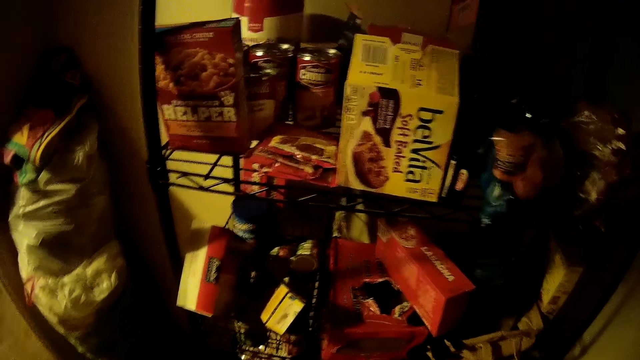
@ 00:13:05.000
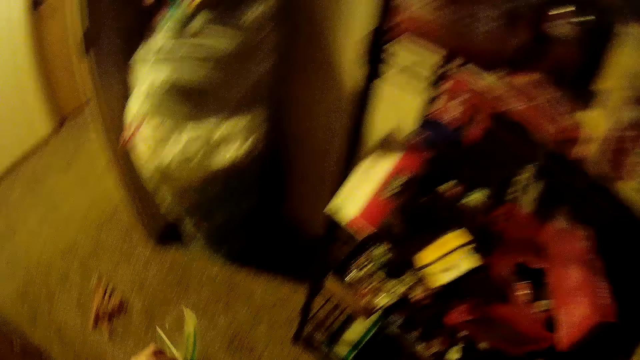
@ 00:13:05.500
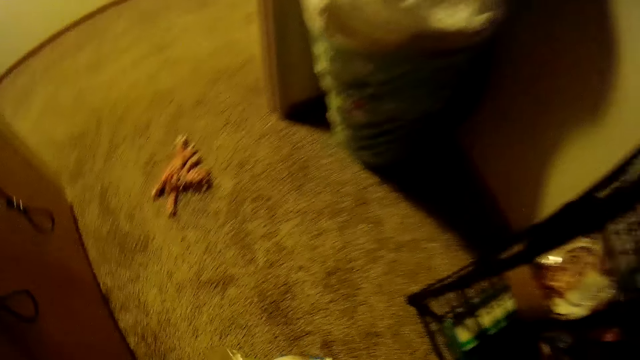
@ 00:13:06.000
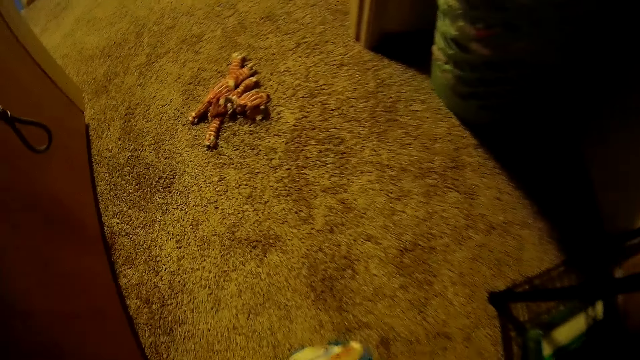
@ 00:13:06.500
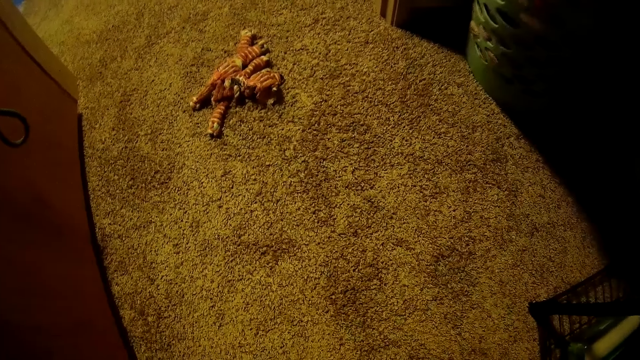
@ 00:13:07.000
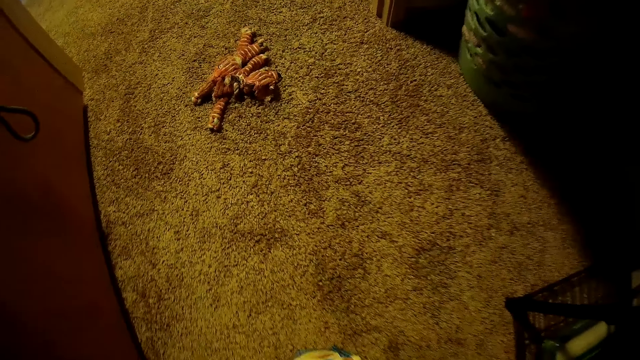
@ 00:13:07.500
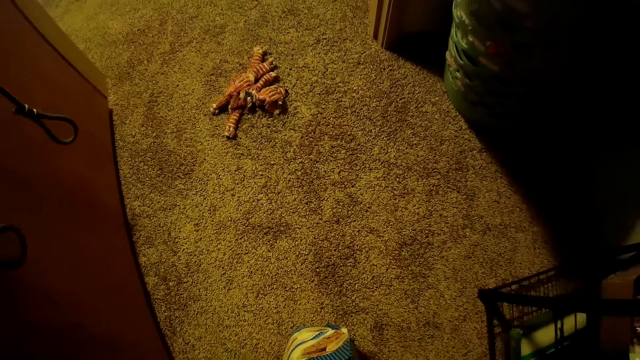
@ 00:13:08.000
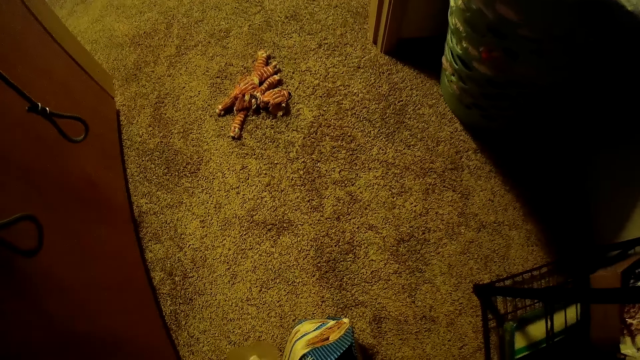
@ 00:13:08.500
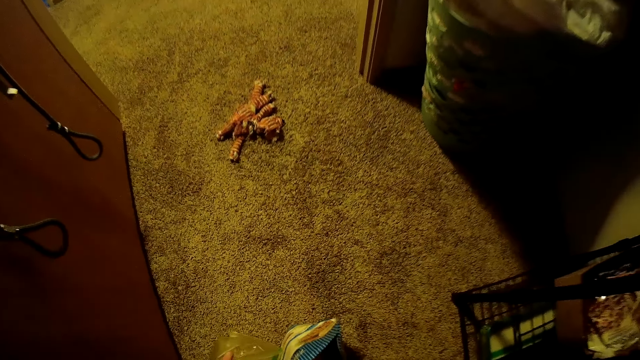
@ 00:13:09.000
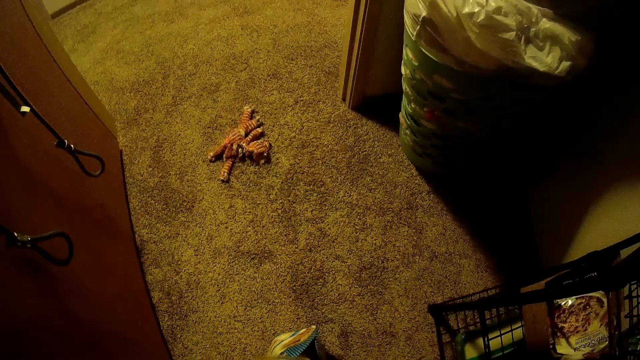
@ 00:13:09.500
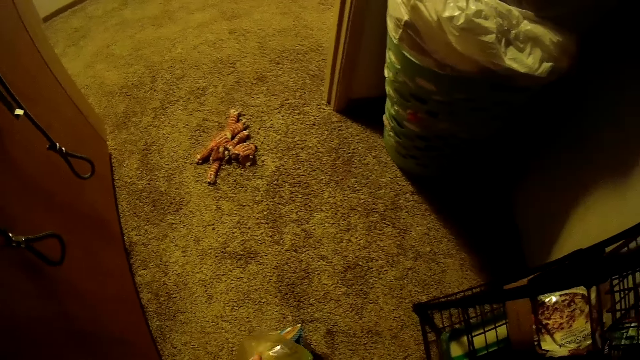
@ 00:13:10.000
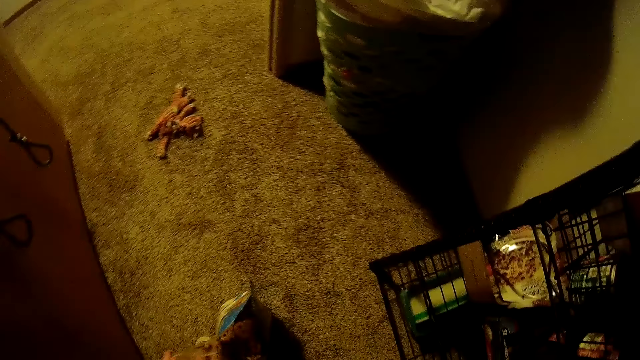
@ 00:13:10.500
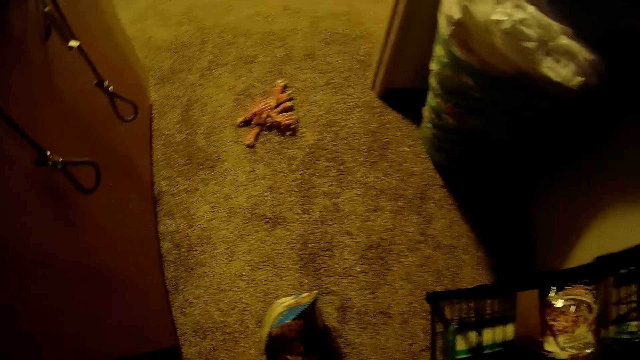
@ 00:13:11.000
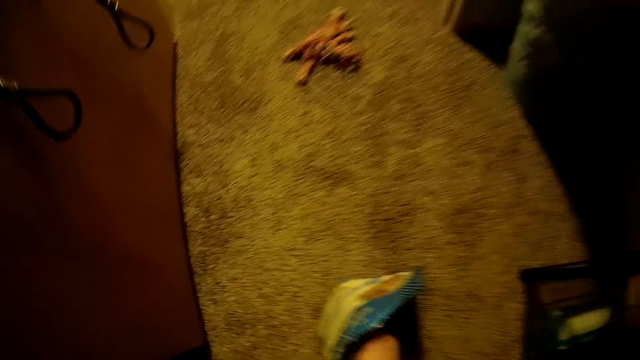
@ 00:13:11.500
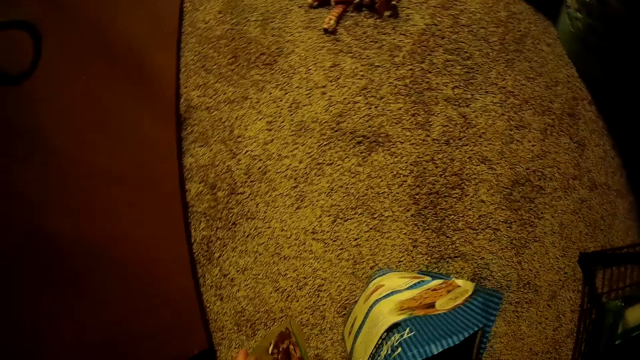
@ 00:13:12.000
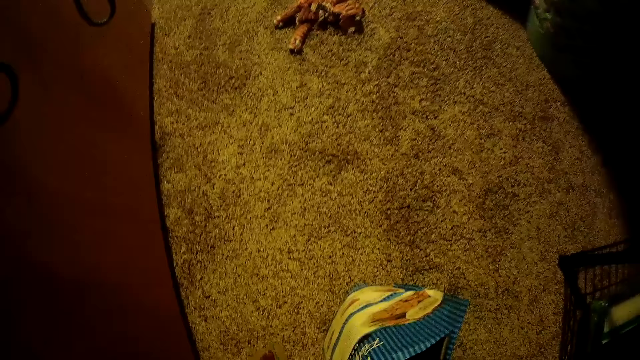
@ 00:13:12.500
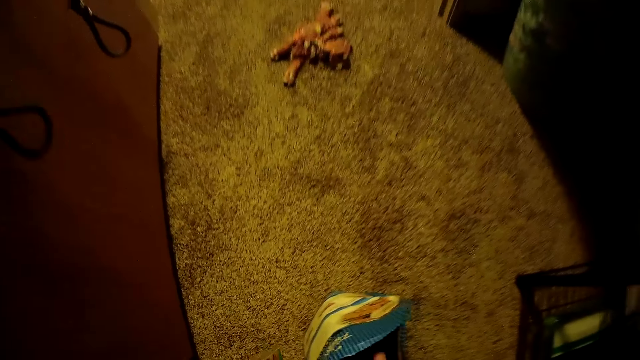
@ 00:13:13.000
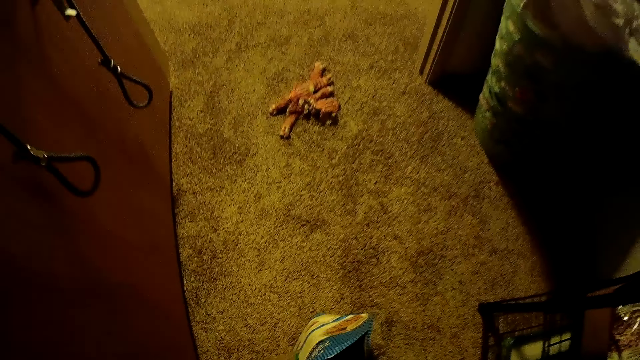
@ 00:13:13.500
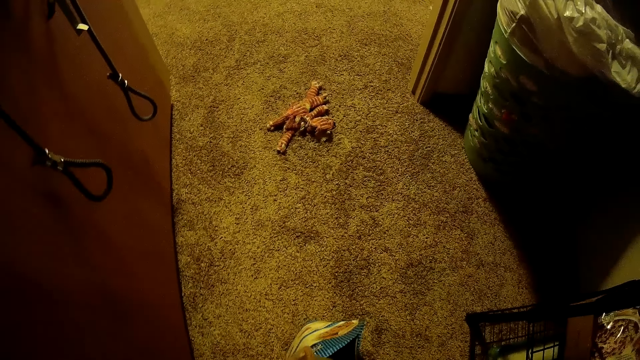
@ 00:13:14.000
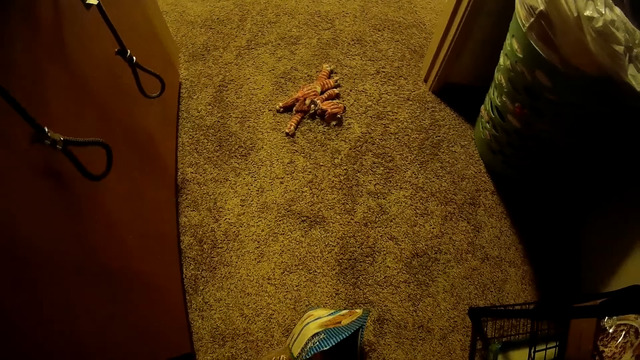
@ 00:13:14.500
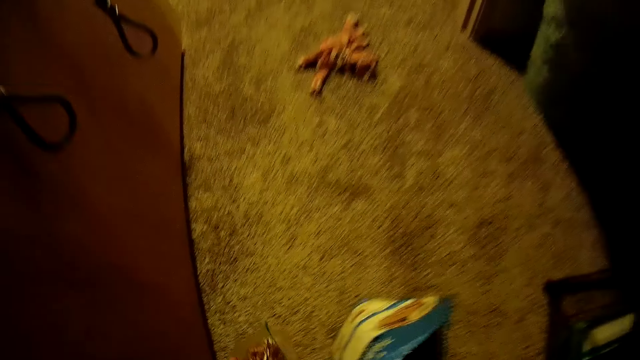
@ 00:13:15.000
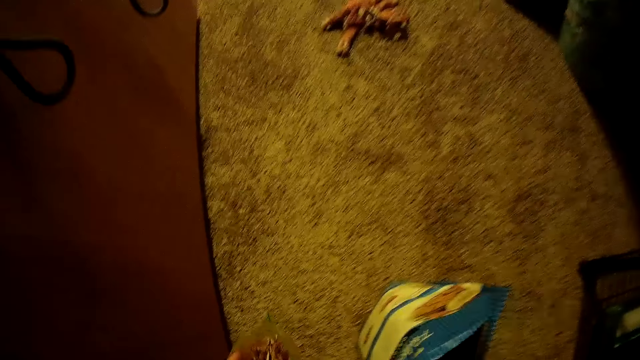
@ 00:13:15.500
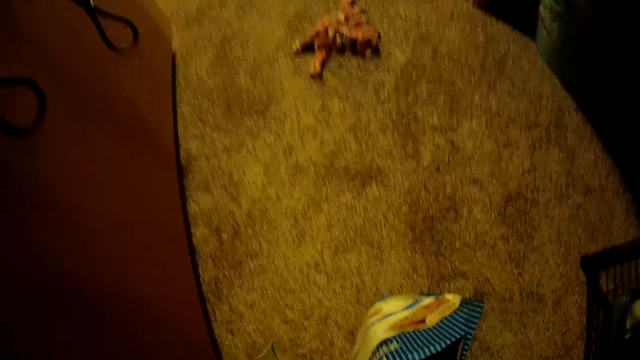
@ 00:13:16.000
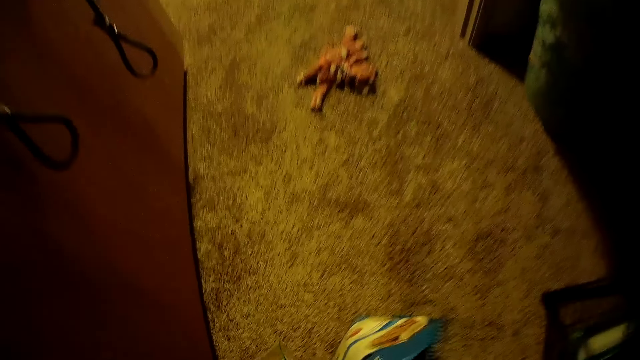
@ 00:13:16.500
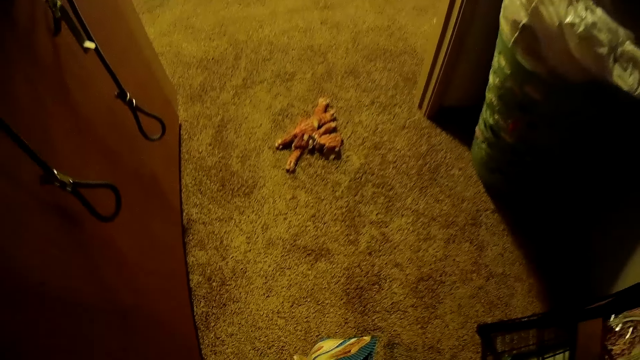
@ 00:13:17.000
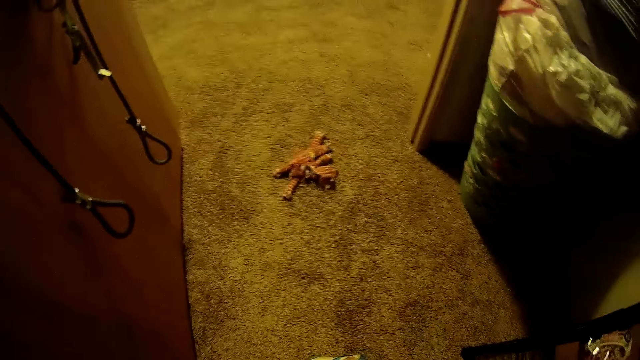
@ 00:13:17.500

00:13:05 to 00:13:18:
The camera wearer puts the biscuit bag on the floor. She puts her right hand in the biscuit bag. She puts the biscuit in another plastic sandwich bag. She puts her right hand into the biscuit bag.

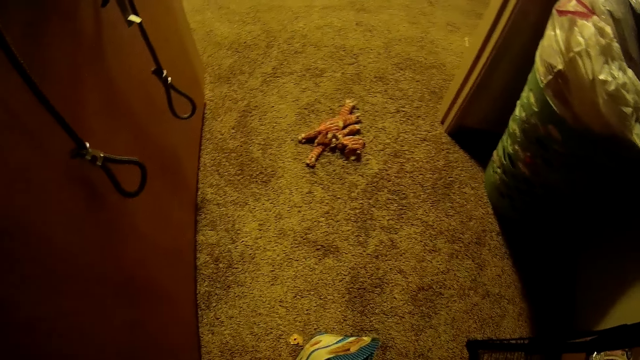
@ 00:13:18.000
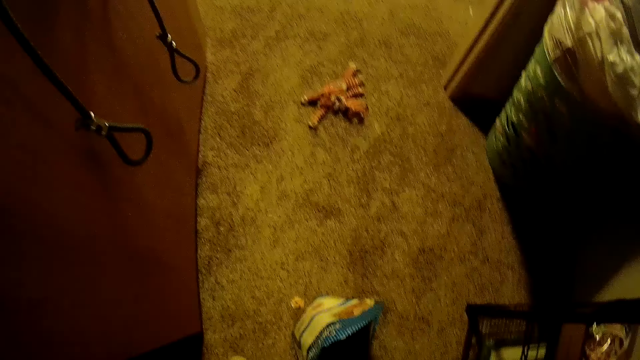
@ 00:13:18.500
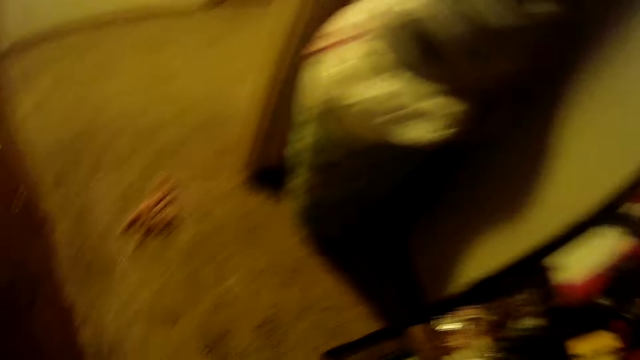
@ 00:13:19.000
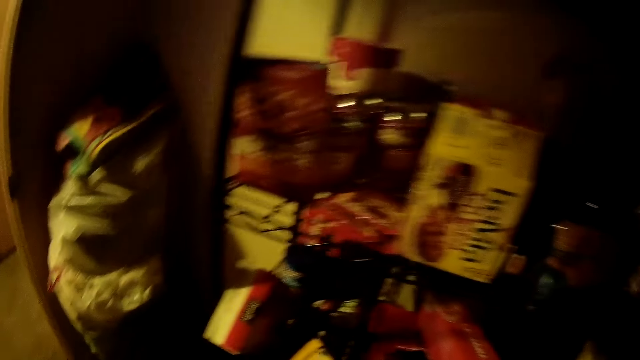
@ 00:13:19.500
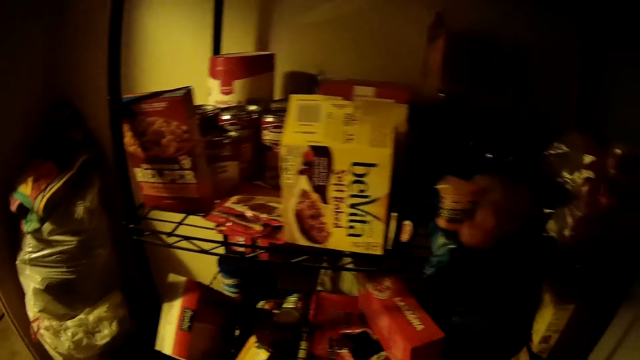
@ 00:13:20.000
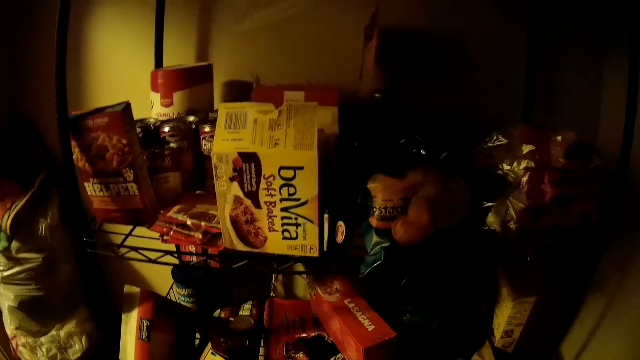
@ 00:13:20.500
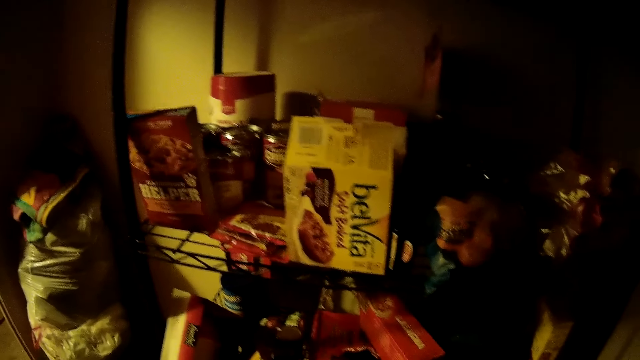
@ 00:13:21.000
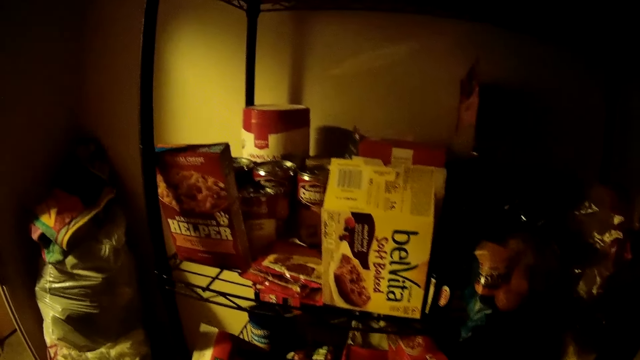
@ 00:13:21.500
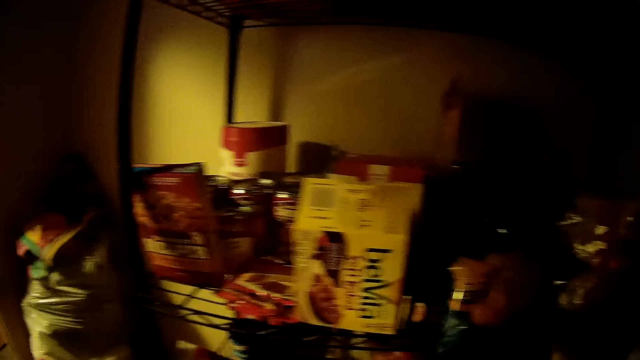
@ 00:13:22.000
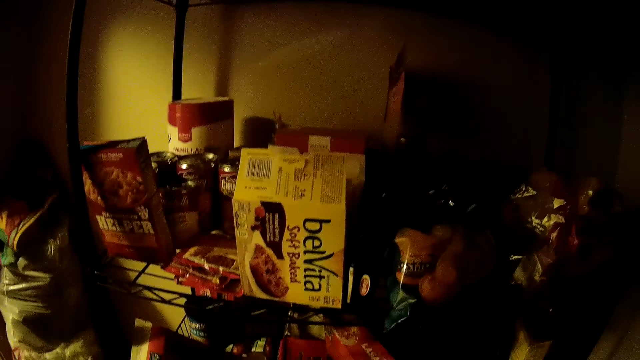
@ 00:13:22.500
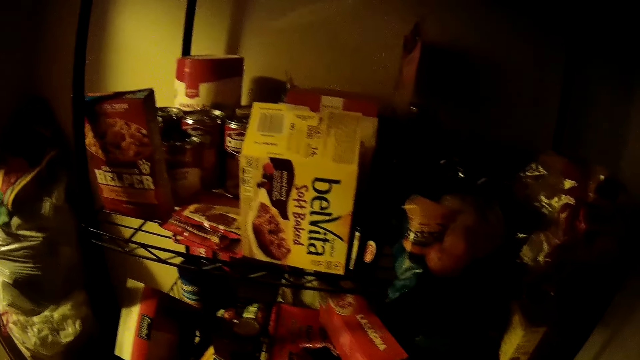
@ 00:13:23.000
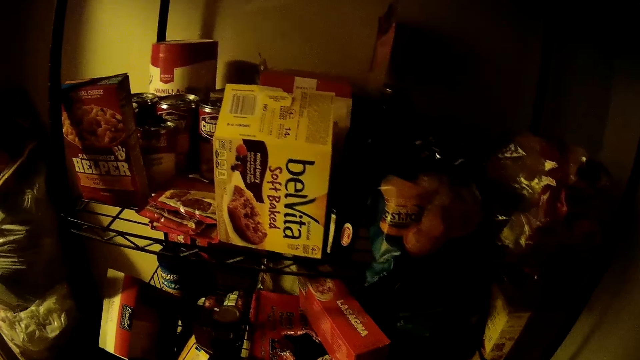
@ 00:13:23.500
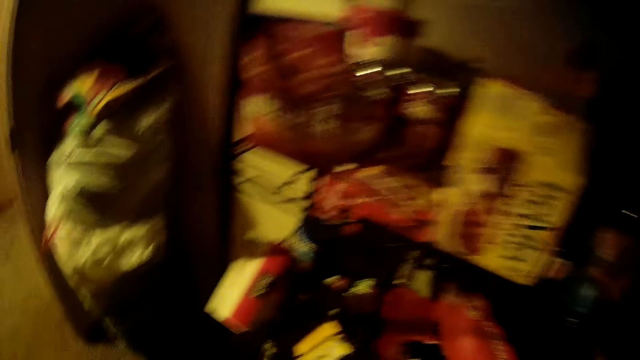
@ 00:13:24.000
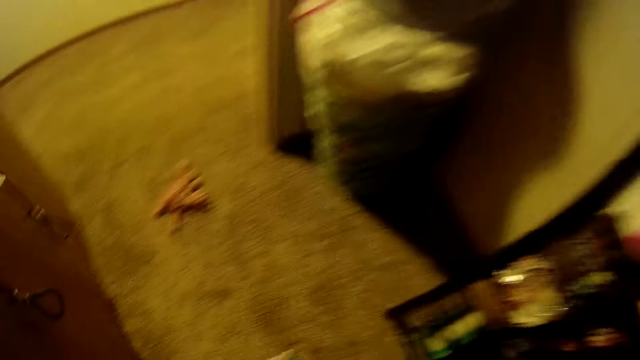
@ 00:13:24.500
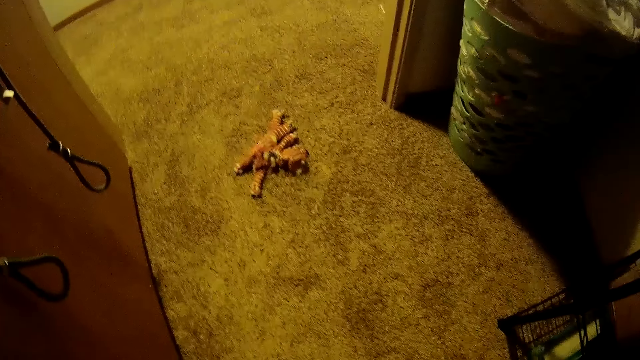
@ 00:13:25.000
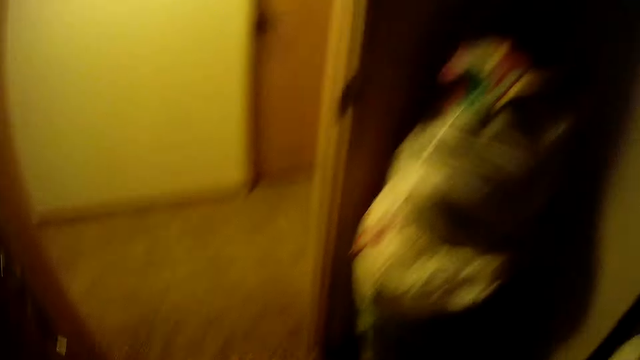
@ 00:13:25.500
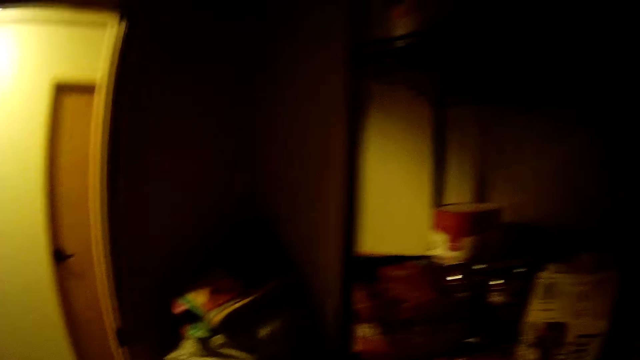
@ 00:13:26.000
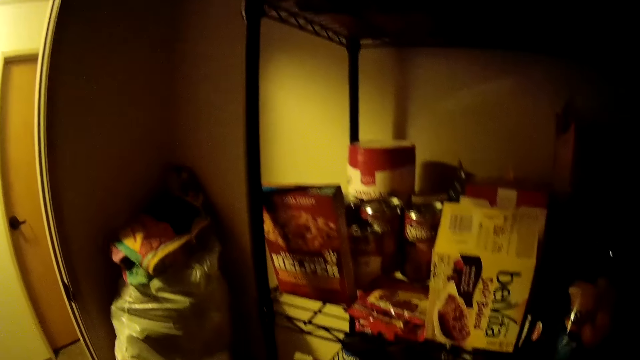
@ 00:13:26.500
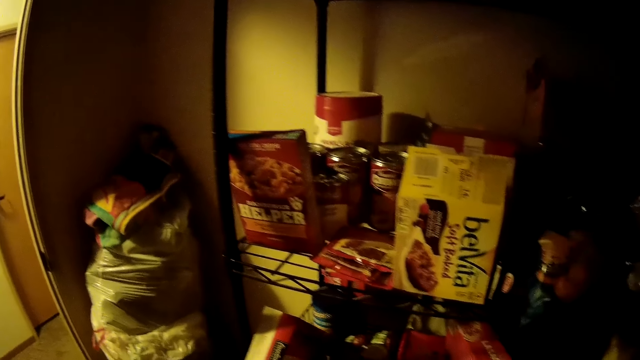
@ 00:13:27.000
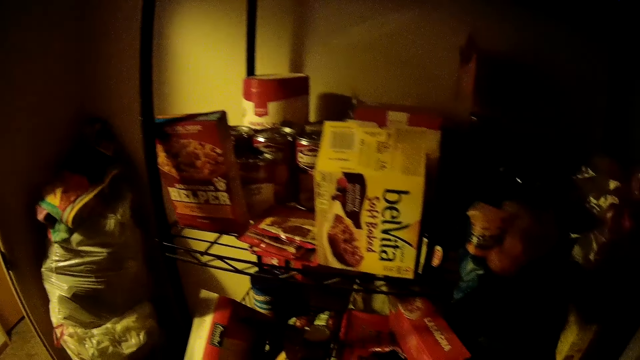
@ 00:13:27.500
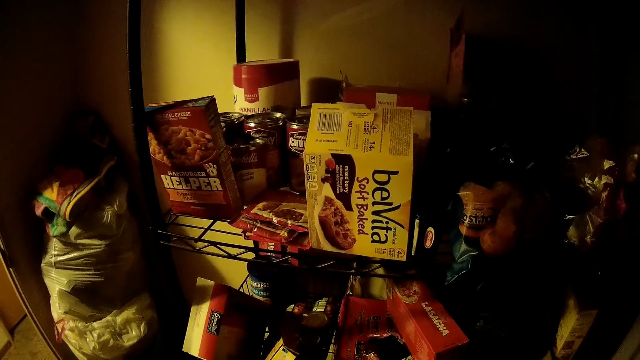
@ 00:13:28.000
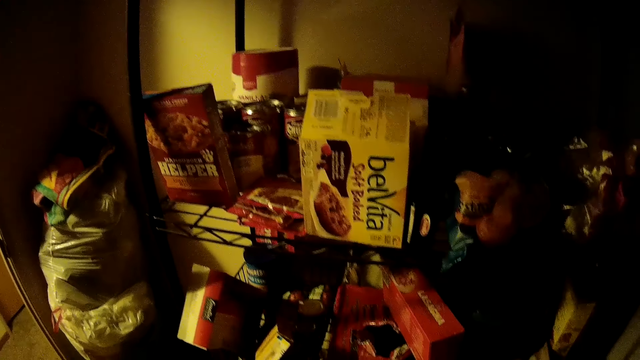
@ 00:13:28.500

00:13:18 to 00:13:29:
The camera wearer looks around the food shelf. They pick up the biscuit bag from the floor and put the biscuit bag on the food shelf.
